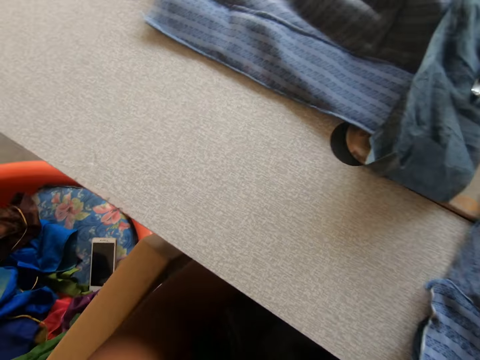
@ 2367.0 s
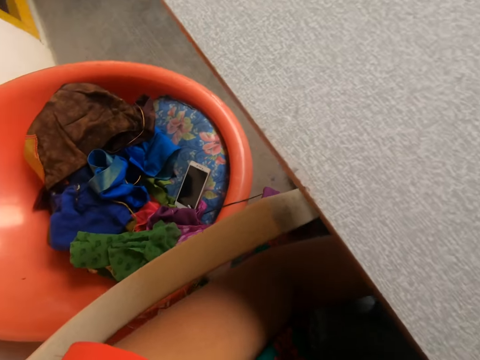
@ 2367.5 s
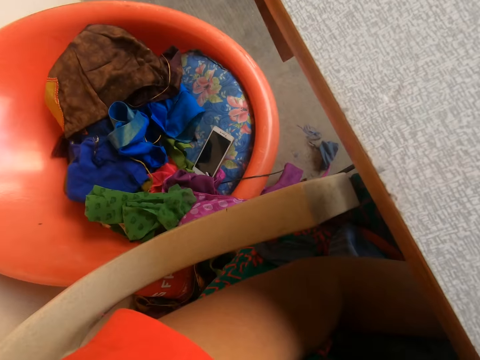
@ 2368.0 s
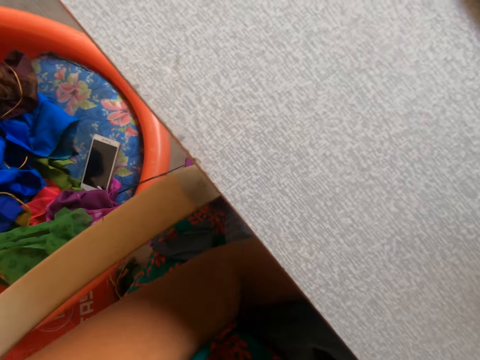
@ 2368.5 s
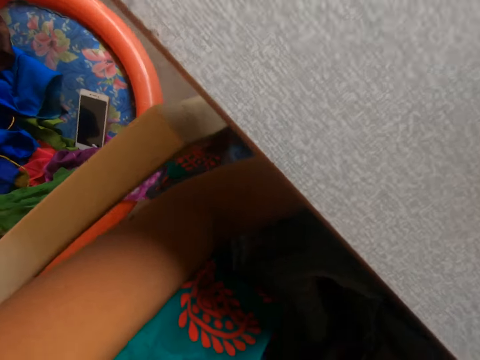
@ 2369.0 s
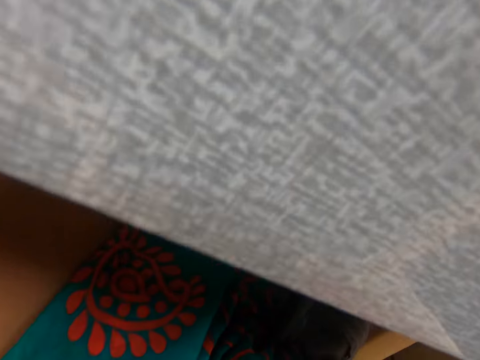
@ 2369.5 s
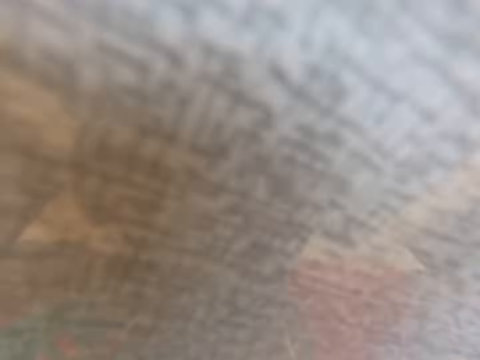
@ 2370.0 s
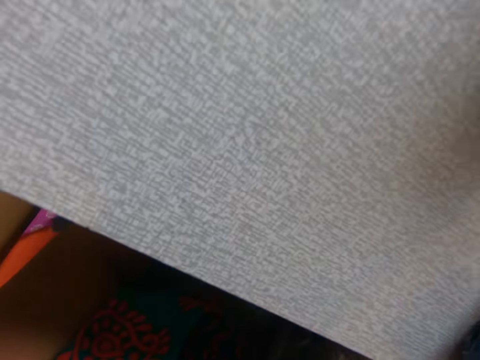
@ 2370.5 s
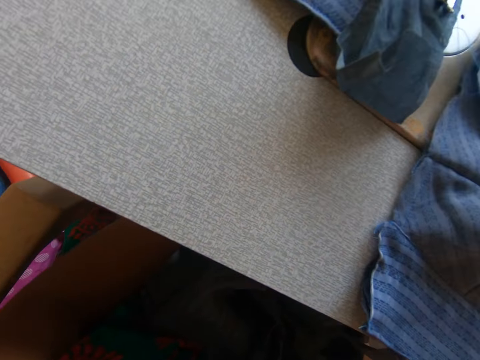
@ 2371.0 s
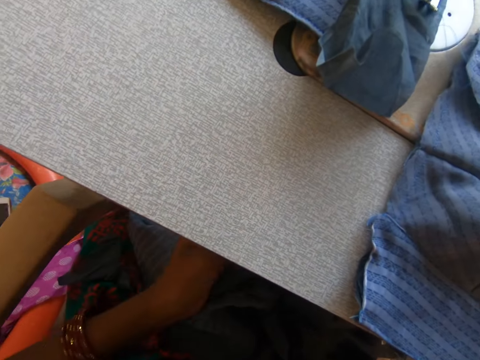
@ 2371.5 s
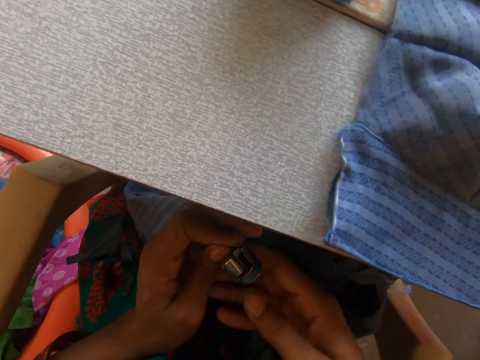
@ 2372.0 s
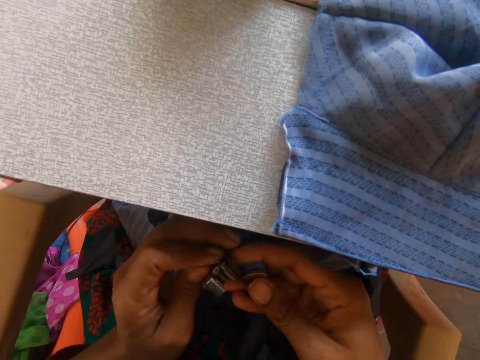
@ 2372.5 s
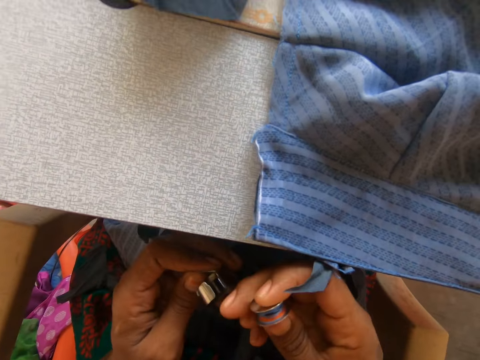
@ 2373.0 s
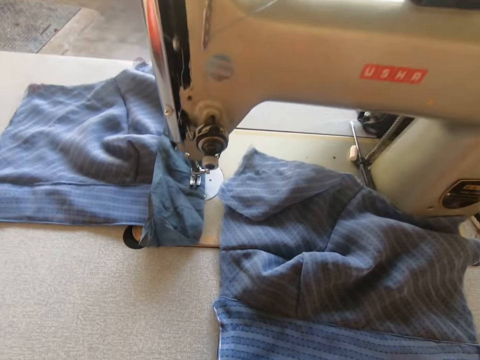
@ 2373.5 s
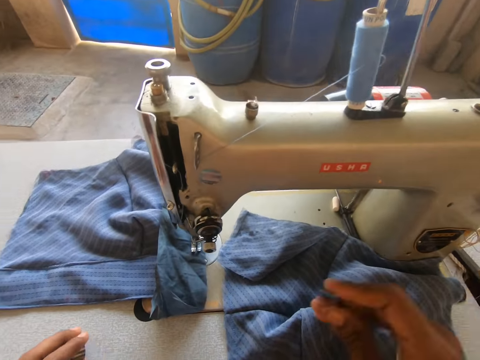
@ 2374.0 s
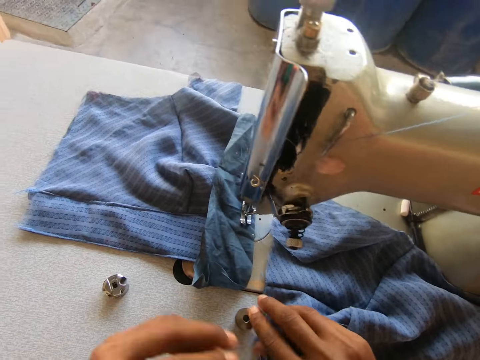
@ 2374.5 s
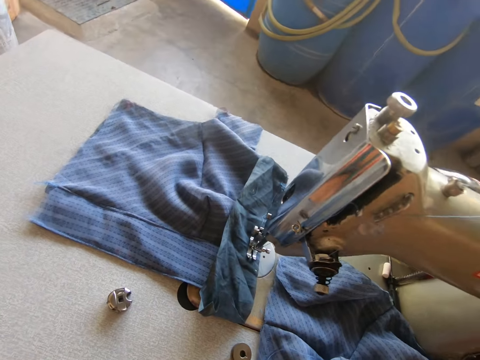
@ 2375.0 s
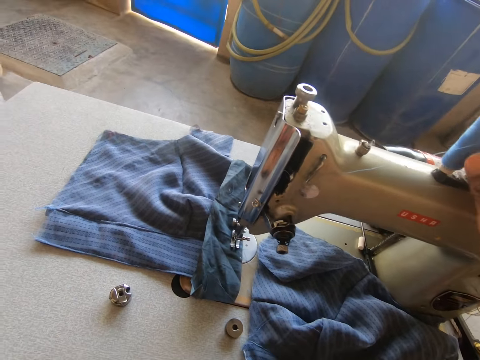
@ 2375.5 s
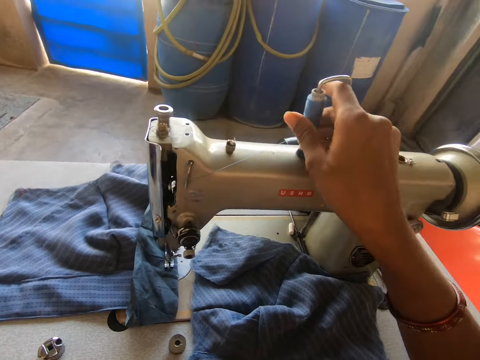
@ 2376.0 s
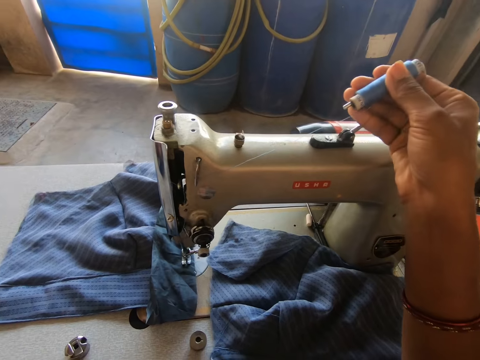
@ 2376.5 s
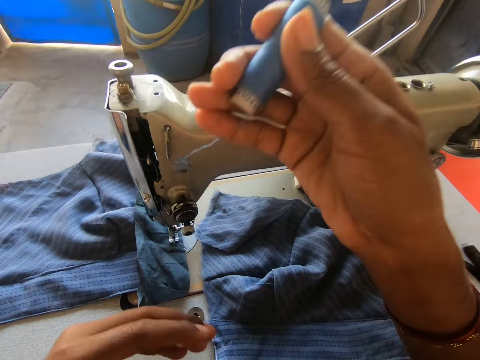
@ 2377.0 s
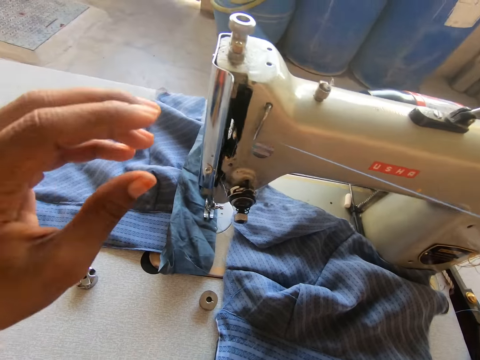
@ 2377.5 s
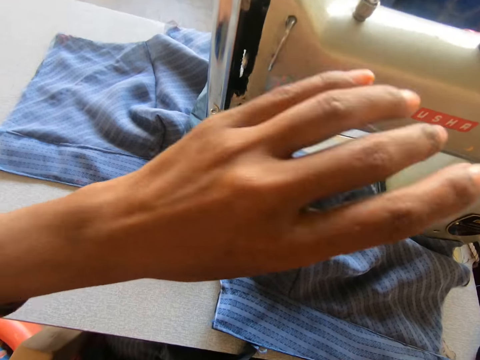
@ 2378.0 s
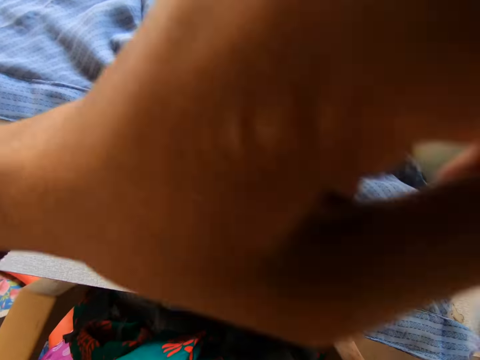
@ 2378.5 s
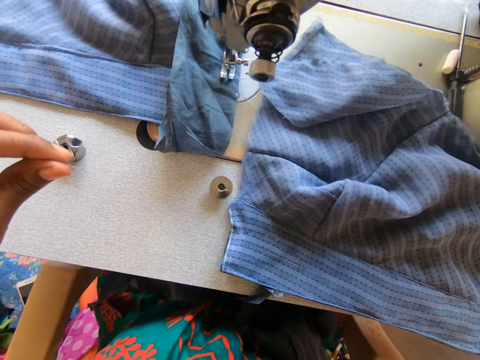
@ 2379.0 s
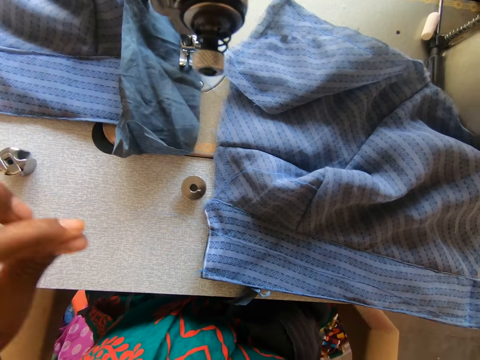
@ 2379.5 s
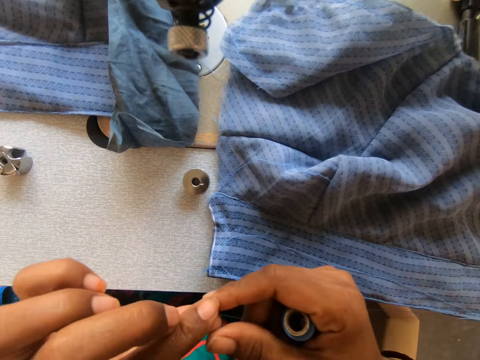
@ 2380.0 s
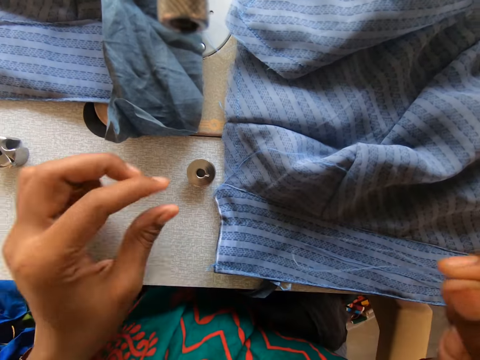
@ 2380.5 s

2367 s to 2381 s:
The camera wearer looks at the floor. They bring out the sewing machine shuttle, bring out the sewing machine bobbin, and put the bobbin on the sewing machine. They remove the sewing thread from the sewing machine. They spin the thread on the bobbin.

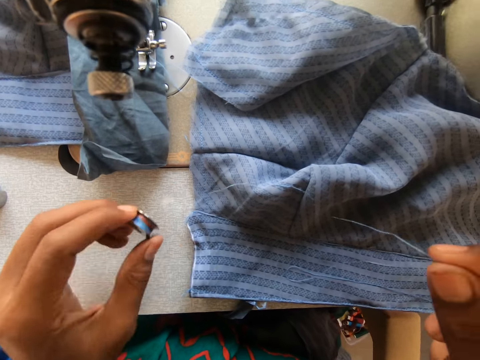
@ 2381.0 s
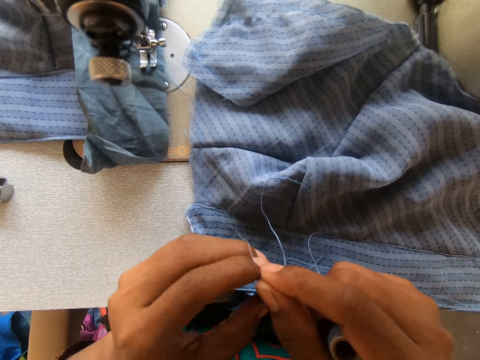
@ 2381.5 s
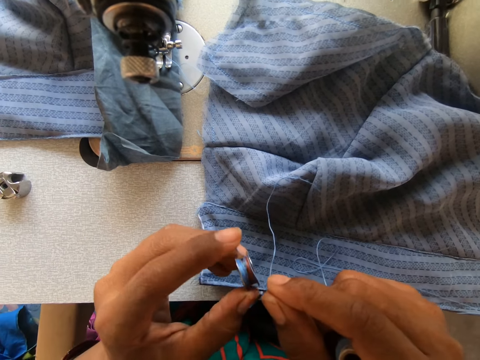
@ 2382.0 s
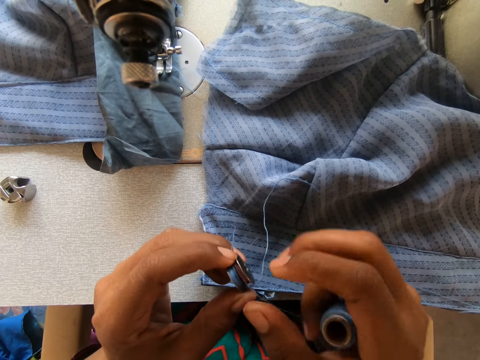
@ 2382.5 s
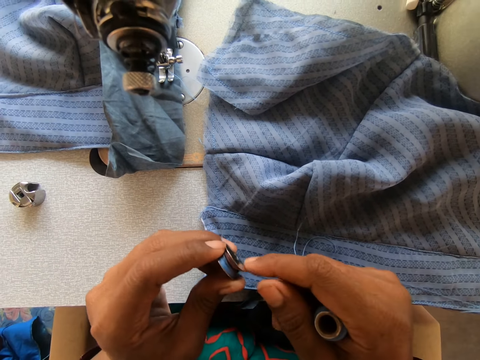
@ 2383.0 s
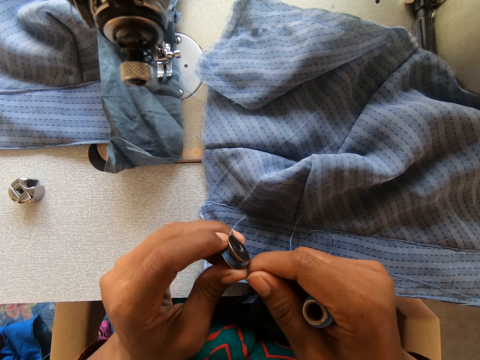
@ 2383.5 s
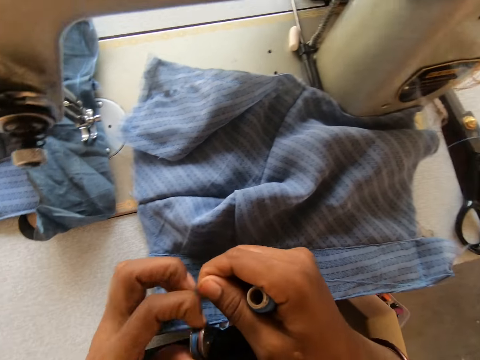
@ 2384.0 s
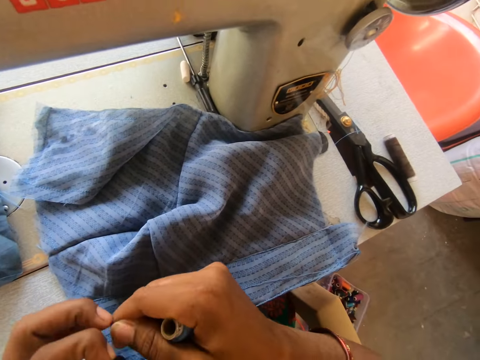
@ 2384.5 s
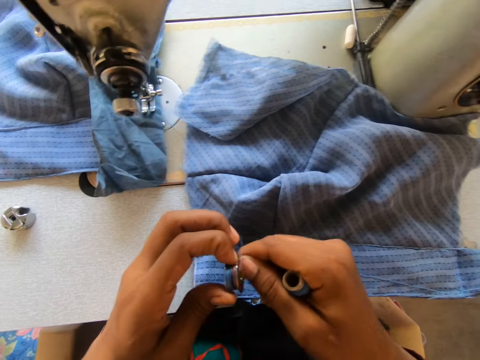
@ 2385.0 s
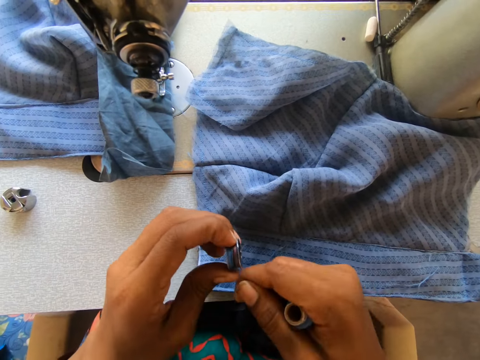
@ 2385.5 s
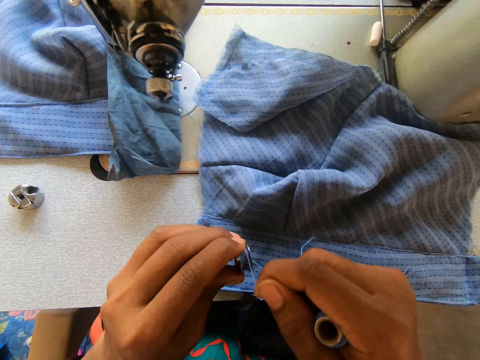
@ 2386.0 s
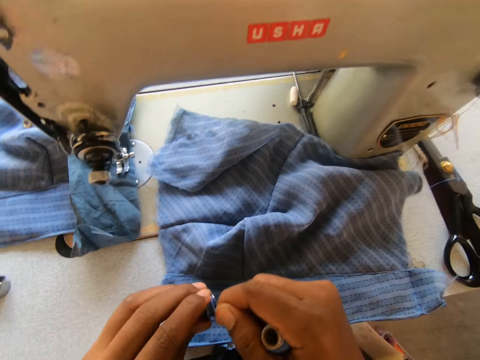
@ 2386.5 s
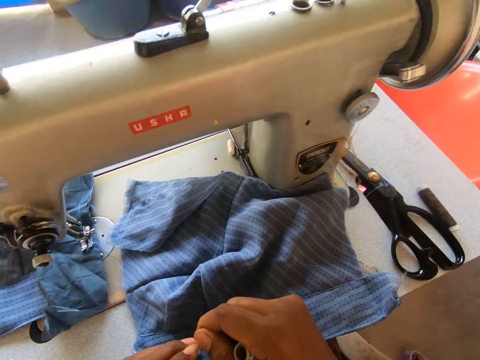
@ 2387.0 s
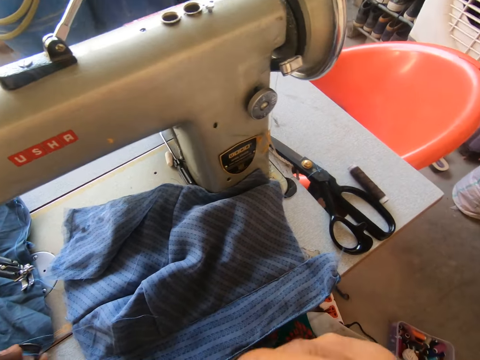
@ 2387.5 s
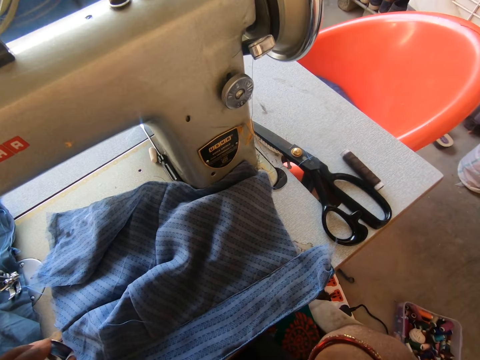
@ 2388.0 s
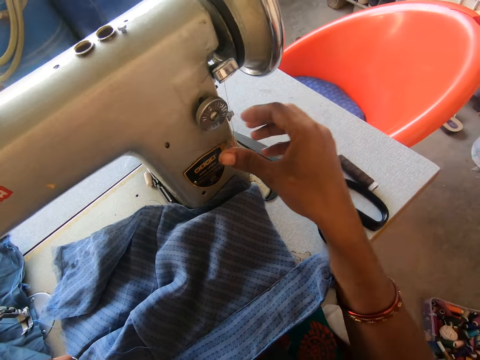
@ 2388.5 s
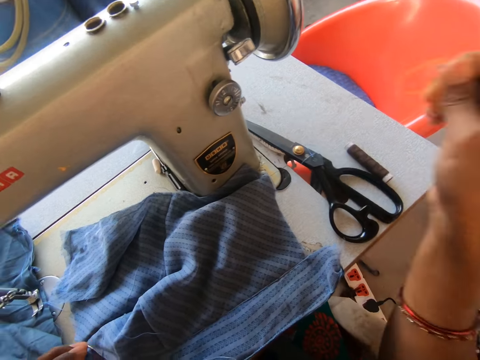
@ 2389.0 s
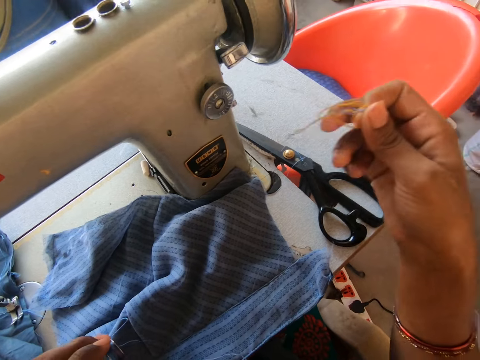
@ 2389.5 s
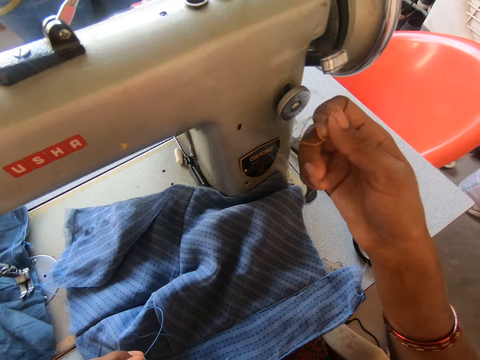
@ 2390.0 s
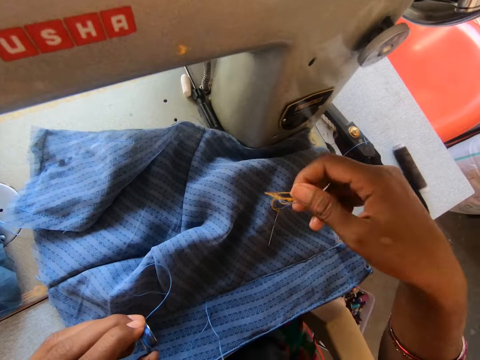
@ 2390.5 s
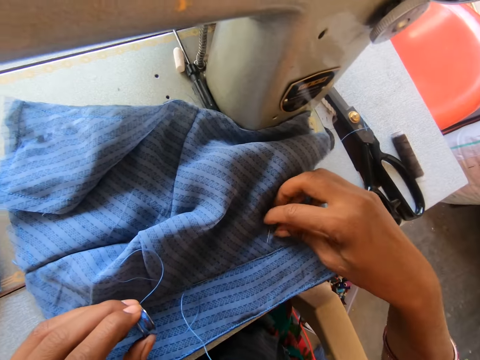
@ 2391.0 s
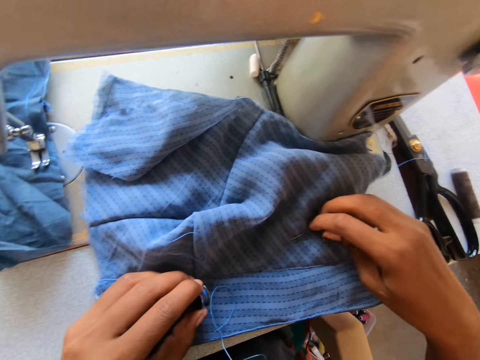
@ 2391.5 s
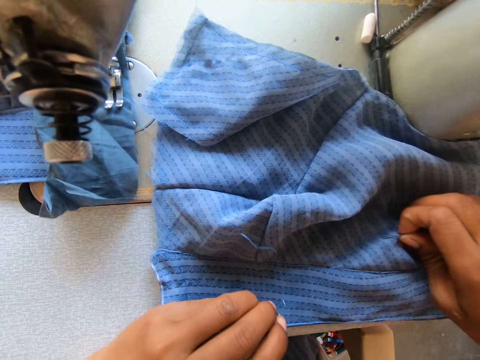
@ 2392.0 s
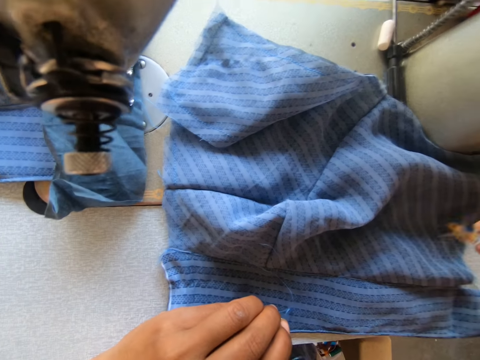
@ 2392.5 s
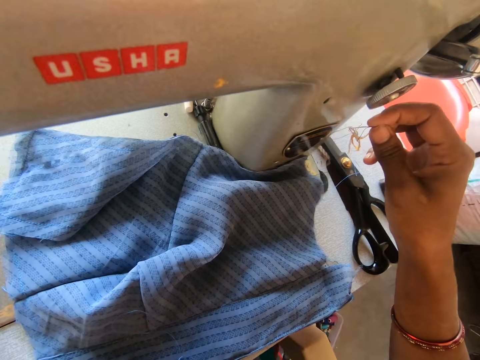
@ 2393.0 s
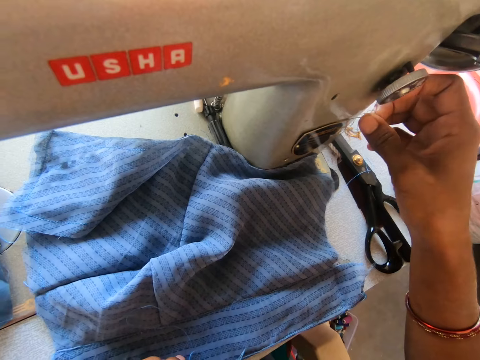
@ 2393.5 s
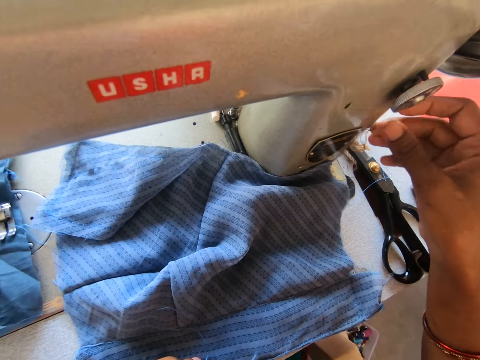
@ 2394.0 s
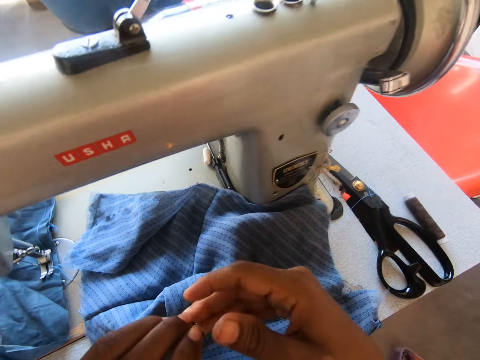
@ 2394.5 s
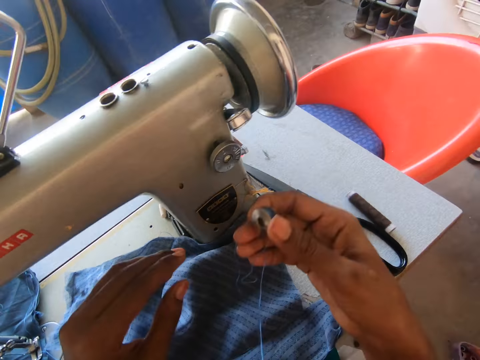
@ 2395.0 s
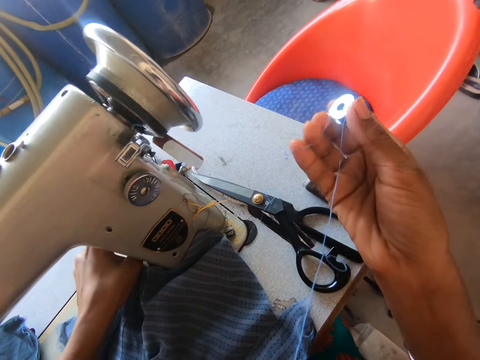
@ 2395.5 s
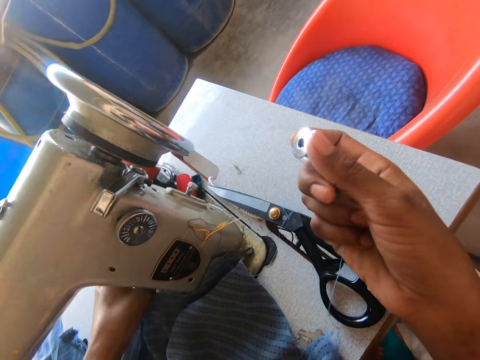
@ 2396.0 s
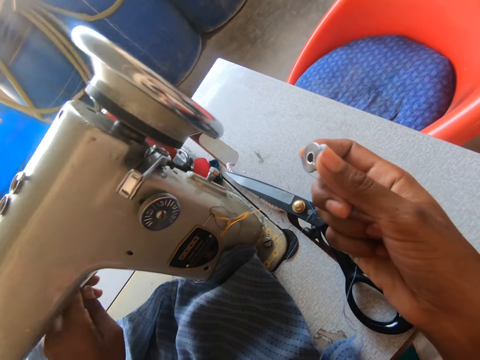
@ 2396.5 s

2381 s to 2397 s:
The camera wearer rolls the thread on the sewing machine bobbin. She removes a sewing needle from the sewing machine. She drops the needle on the cloth on the sewing machine. She picks up the needle on the cloth with her right hand. She puts back the needle on the sewing machine. She passes the bobbin to her right hand.
